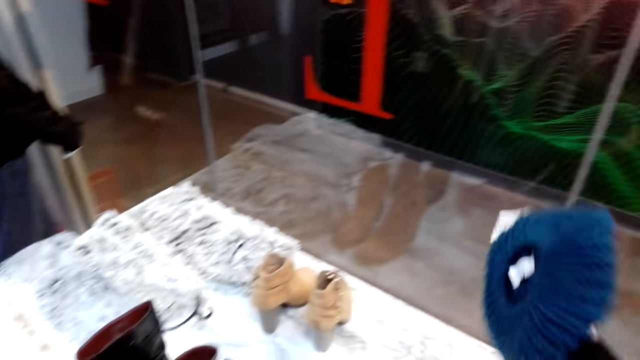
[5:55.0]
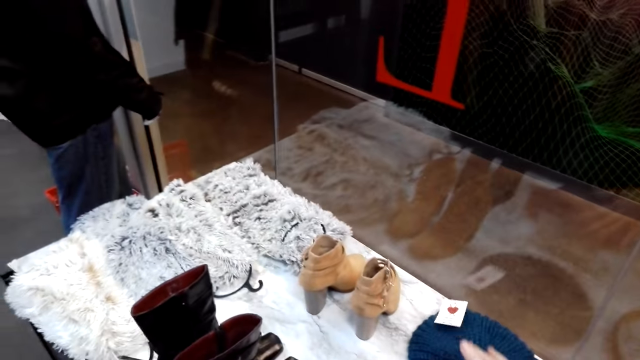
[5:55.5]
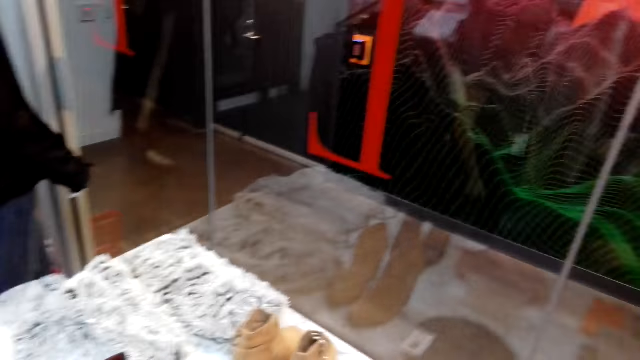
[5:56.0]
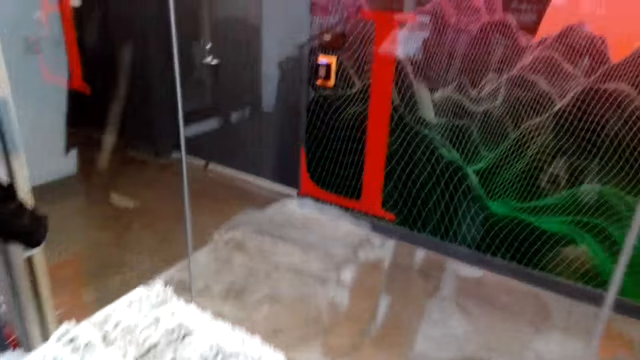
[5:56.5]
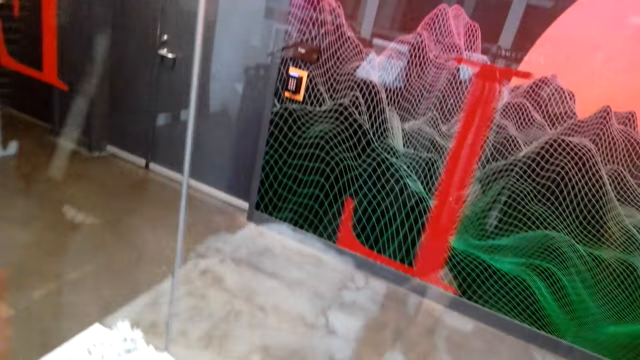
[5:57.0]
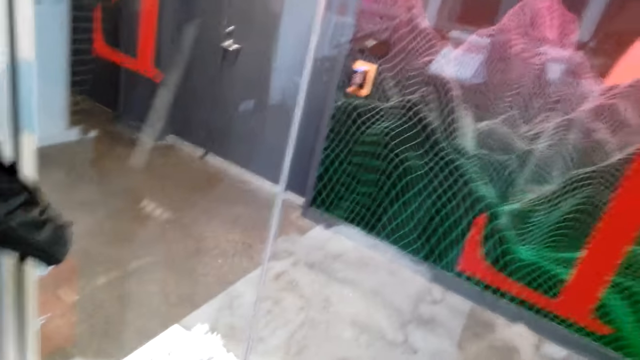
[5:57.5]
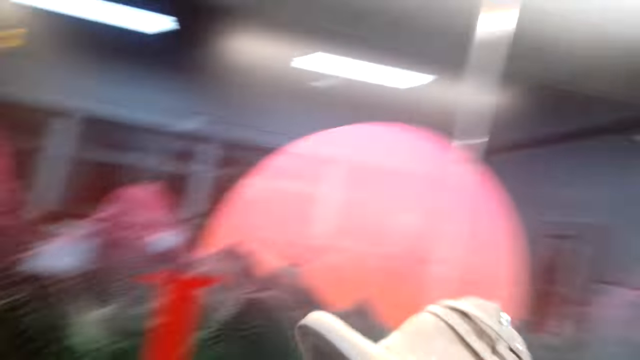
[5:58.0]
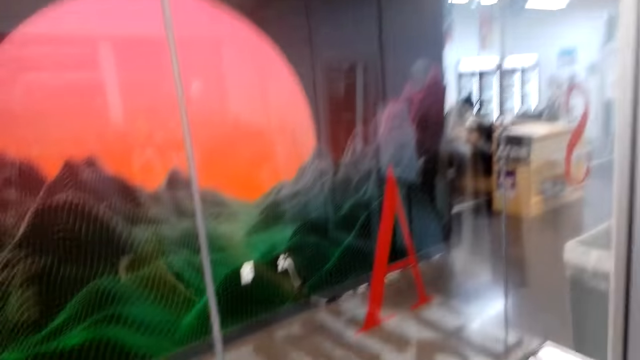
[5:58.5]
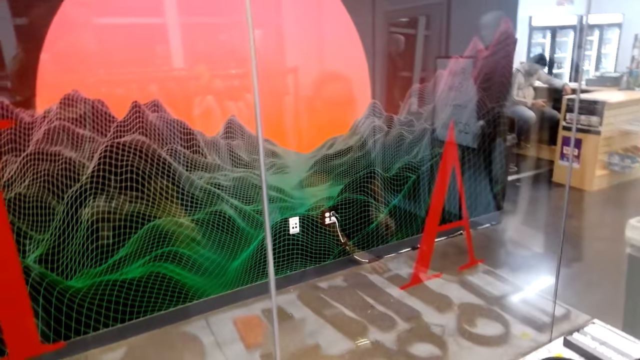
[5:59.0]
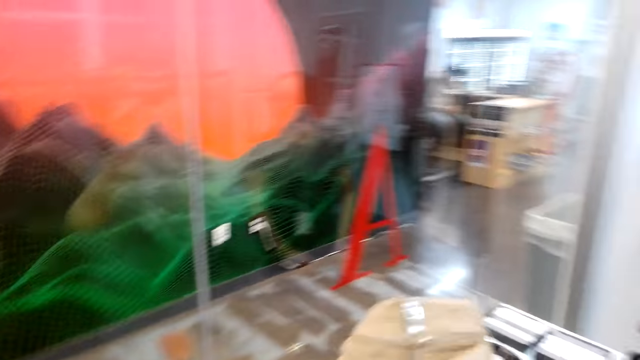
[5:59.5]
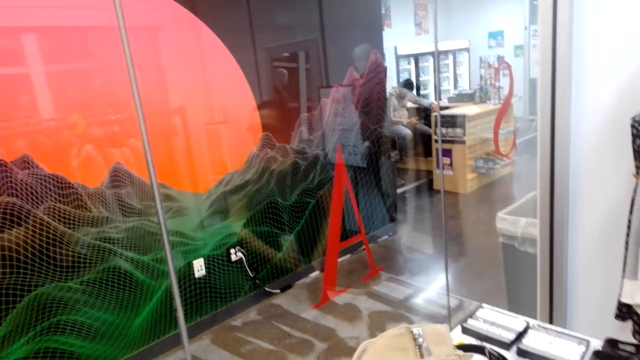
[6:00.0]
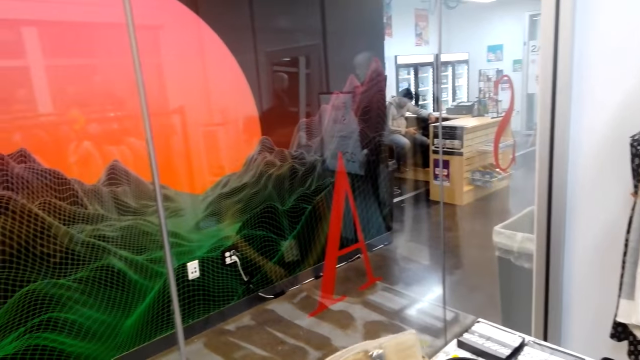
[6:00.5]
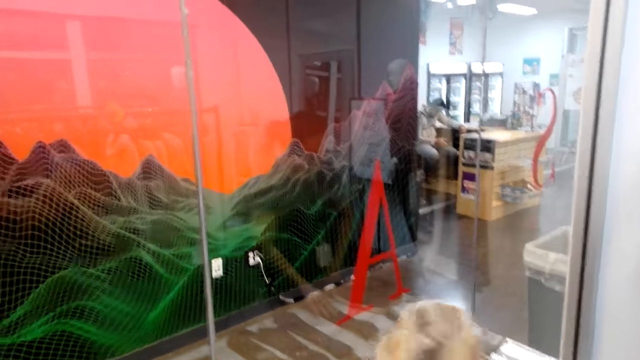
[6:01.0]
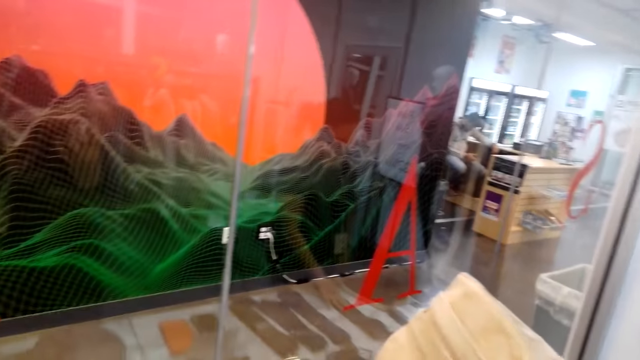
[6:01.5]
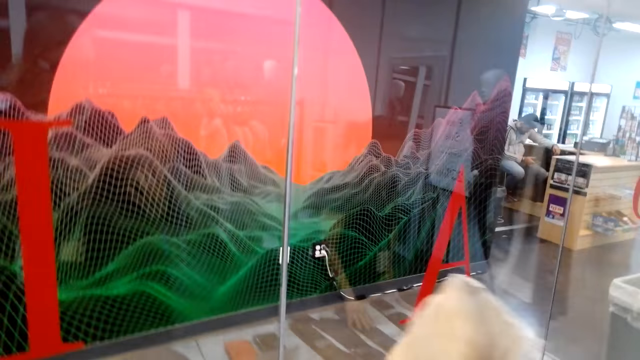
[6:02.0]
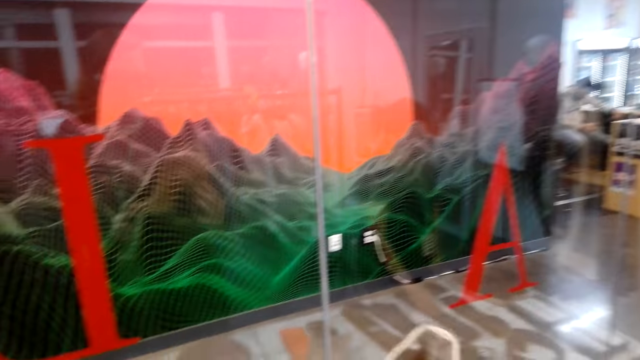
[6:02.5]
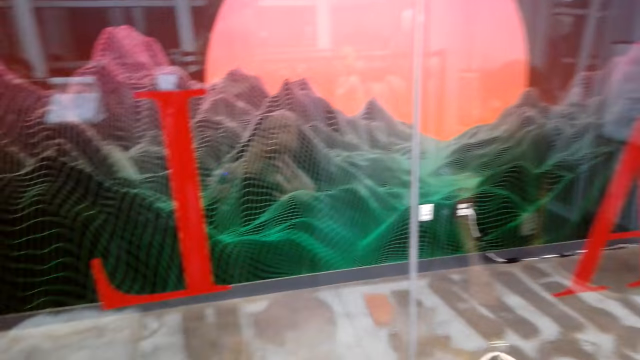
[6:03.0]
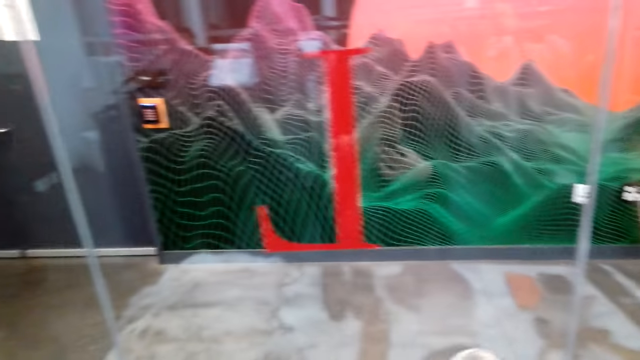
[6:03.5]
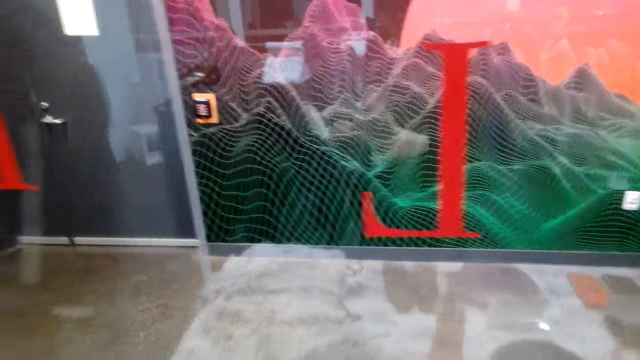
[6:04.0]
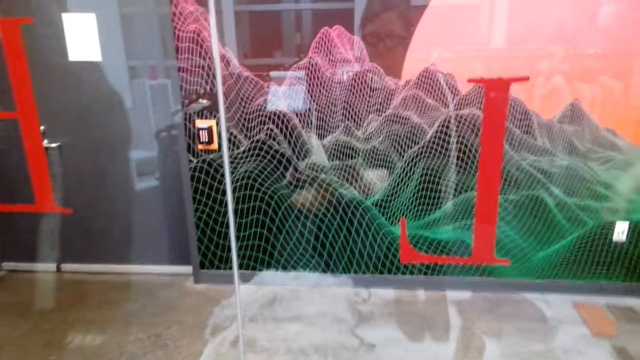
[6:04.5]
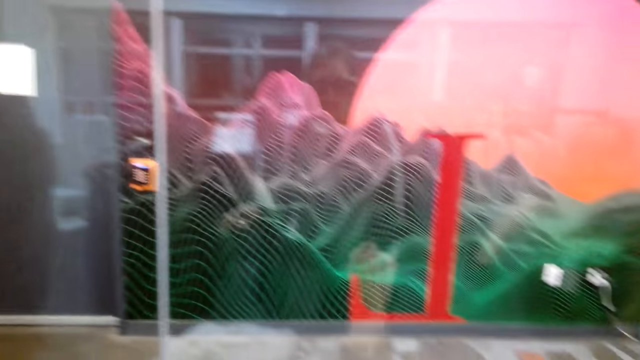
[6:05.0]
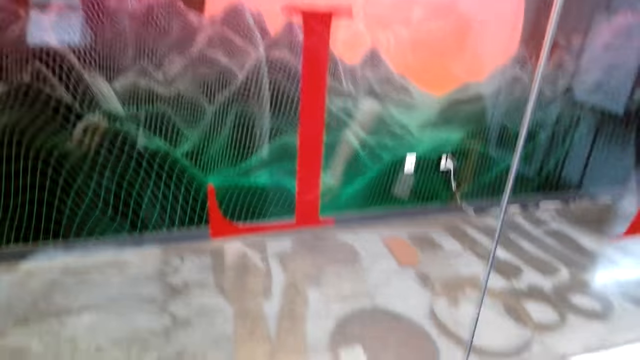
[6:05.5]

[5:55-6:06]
The camera wearer turns to the side. She puts a cloth or winter cap on the shelf. She turns to the side. She picks up a winter boot. She holds a cloth. She looks at the winter boot in her hands. She turns to the side.

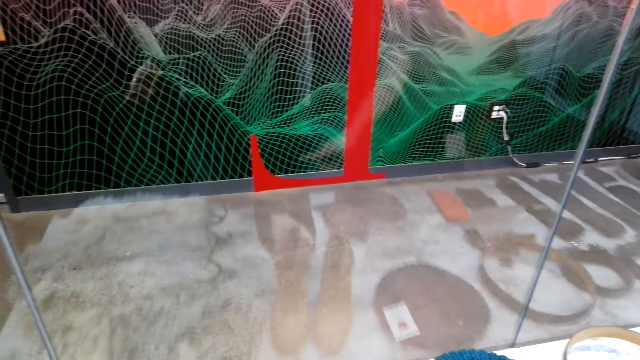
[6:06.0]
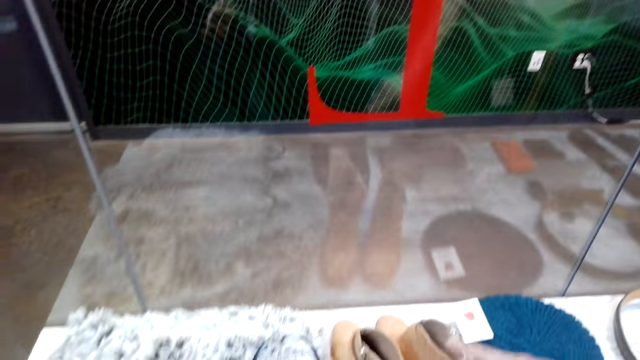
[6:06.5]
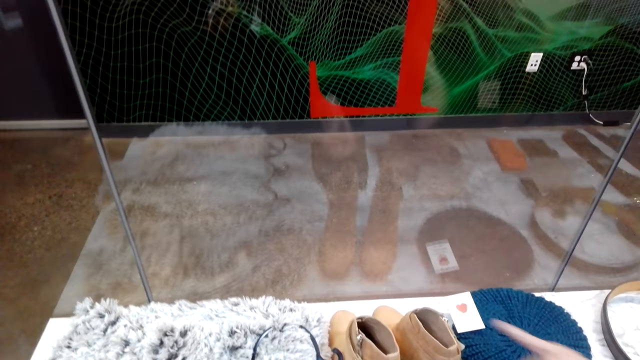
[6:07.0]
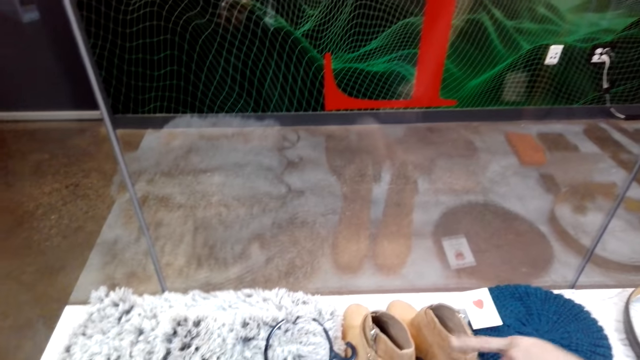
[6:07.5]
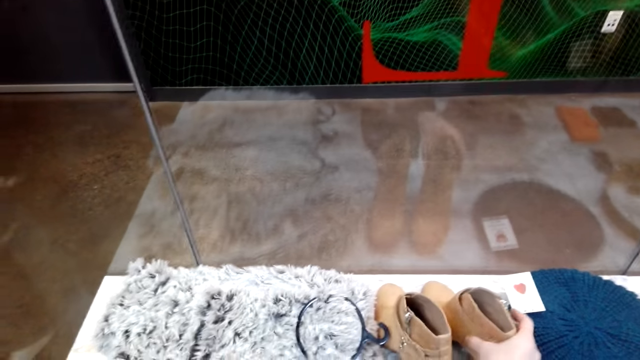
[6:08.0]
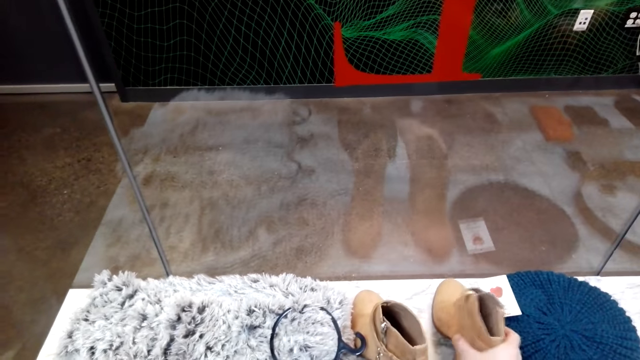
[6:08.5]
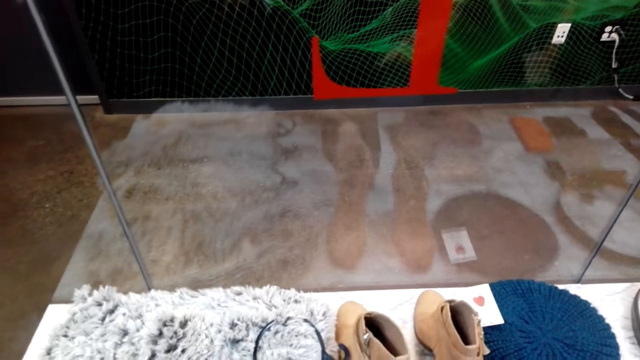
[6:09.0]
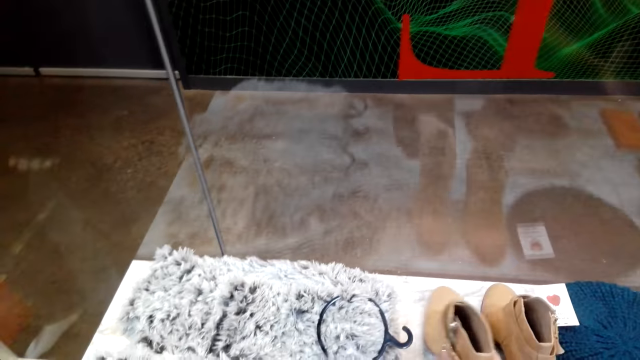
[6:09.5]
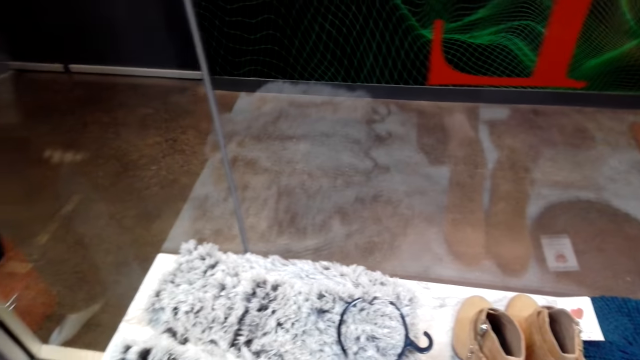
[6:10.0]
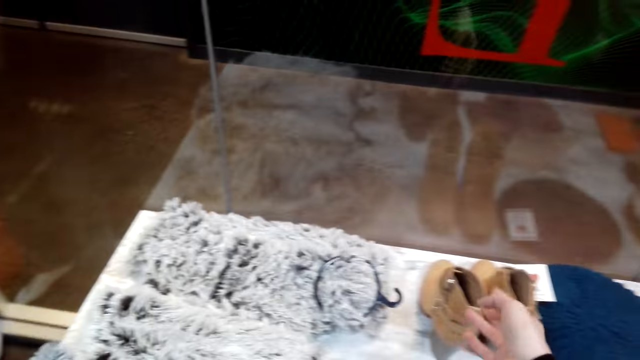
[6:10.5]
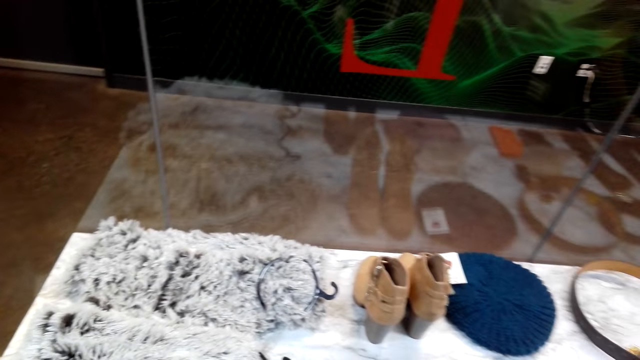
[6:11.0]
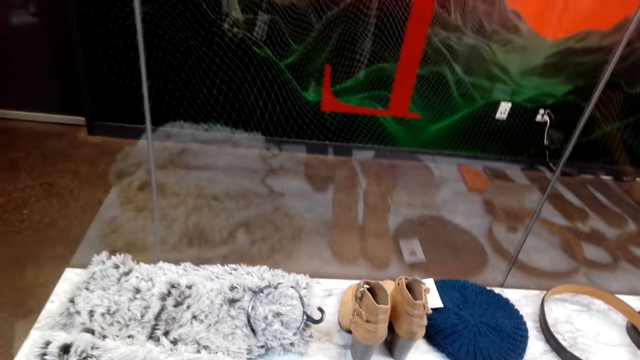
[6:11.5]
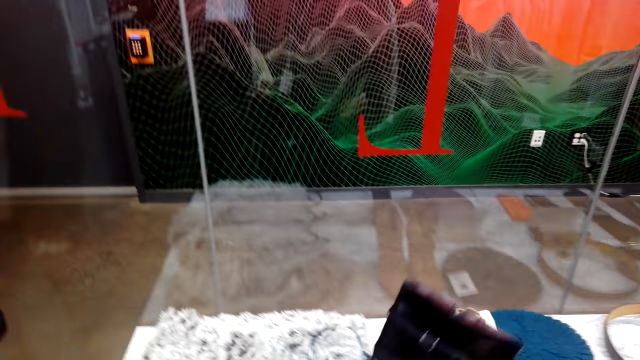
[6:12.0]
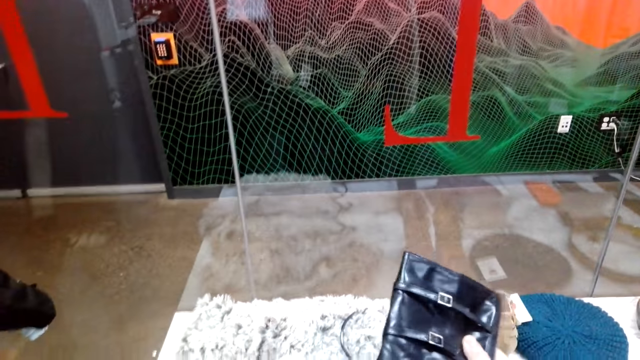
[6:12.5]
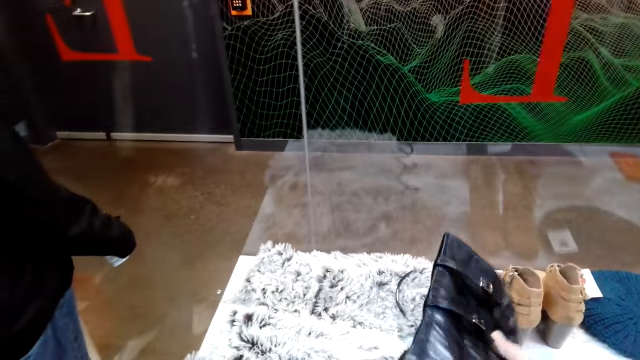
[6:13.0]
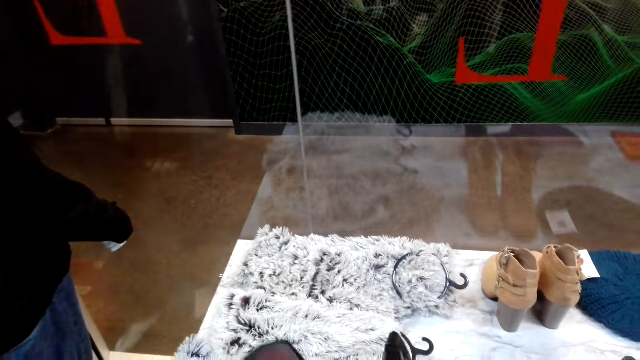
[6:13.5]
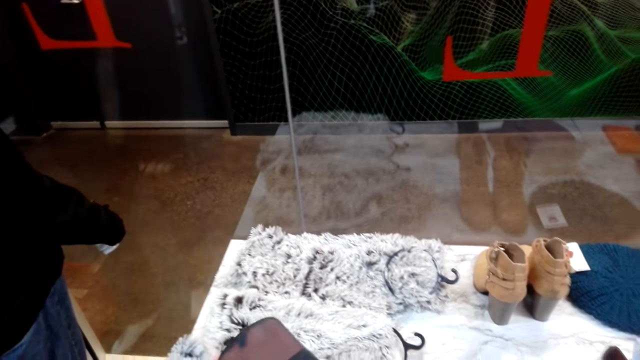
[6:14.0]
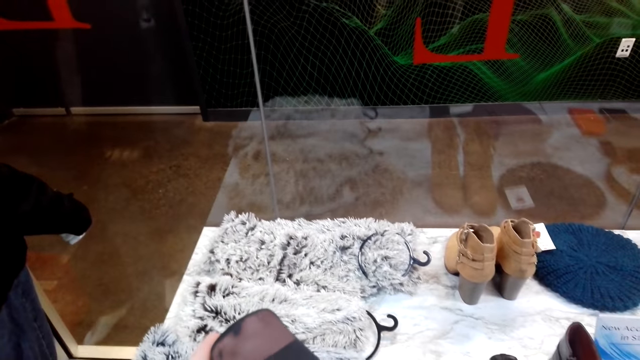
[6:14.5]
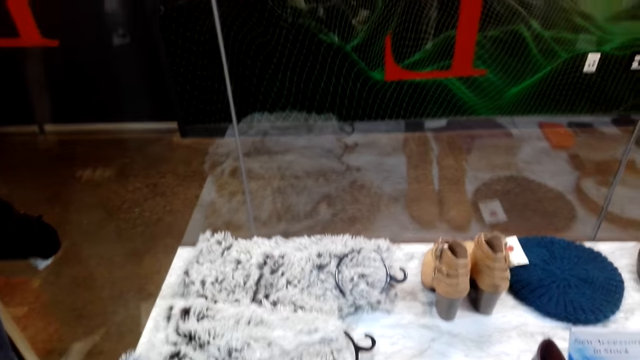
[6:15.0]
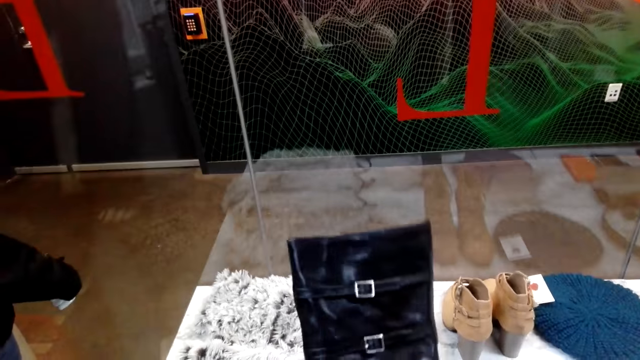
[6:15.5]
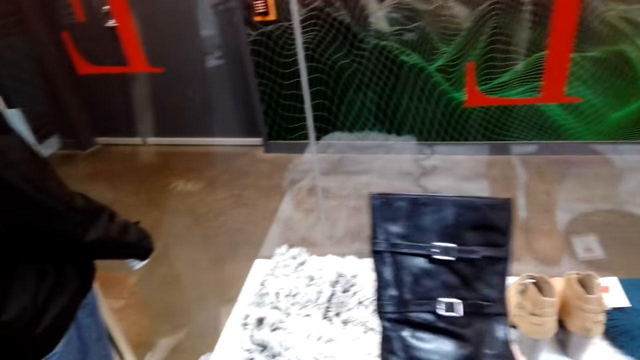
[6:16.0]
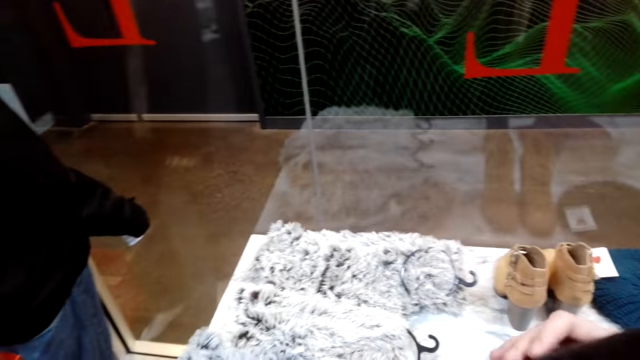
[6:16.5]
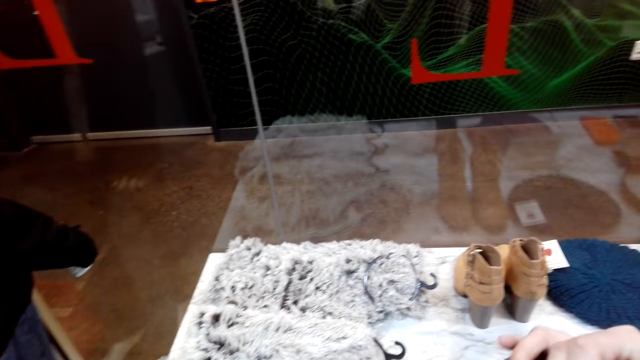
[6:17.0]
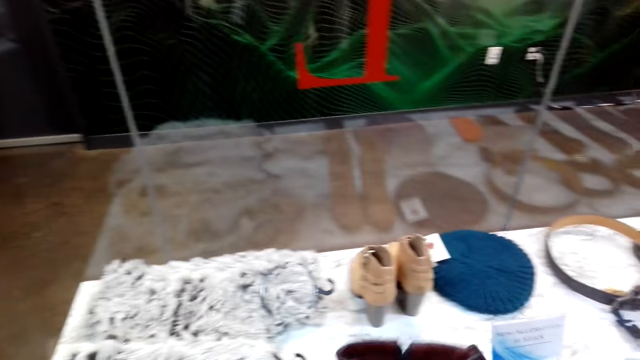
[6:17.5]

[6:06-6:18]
The camera wearer puts down the winter boot. They hold a shoe. They move the winter boots. They pick up a winter boot. They turn to the side.
